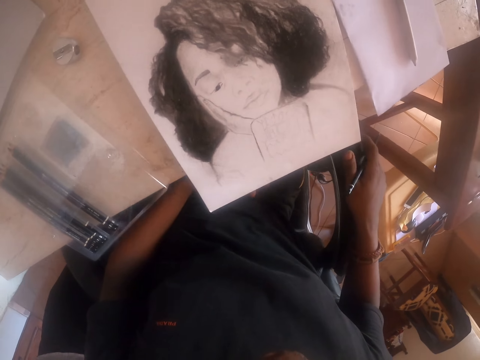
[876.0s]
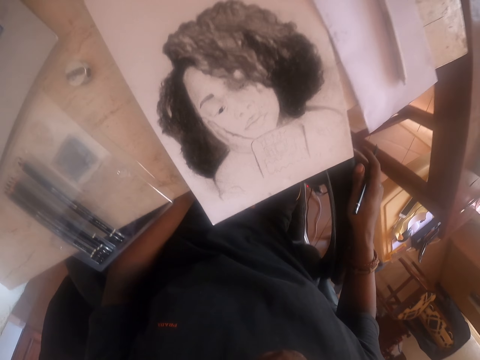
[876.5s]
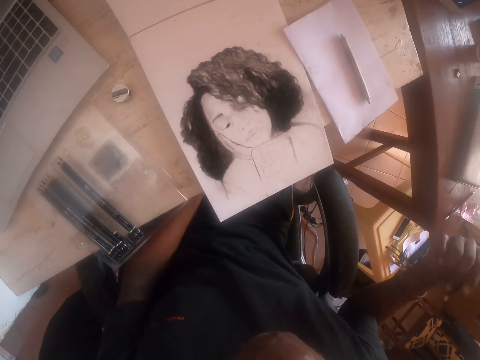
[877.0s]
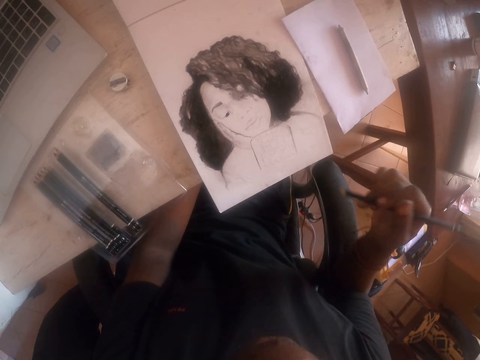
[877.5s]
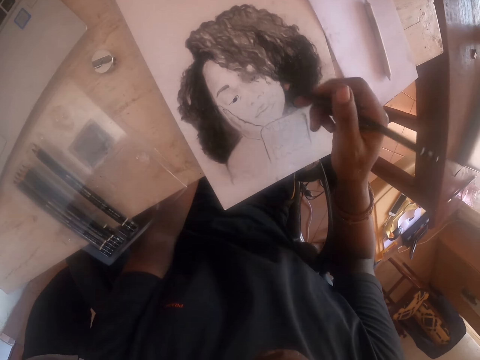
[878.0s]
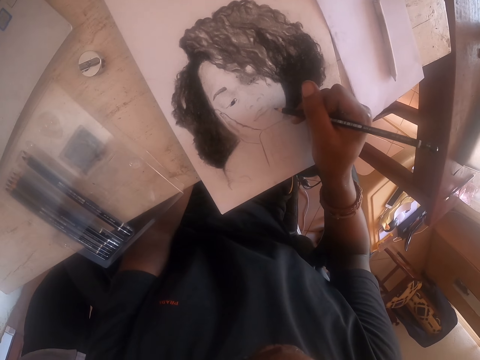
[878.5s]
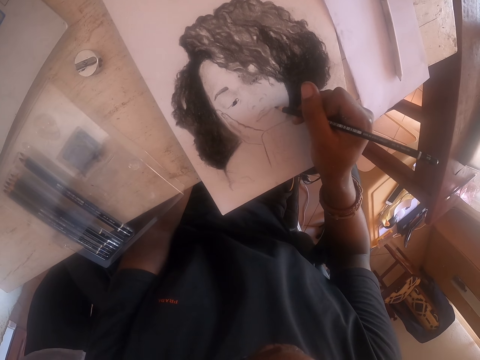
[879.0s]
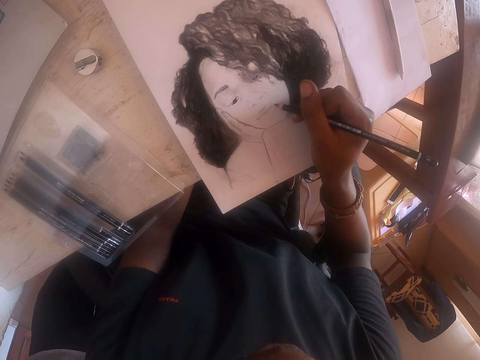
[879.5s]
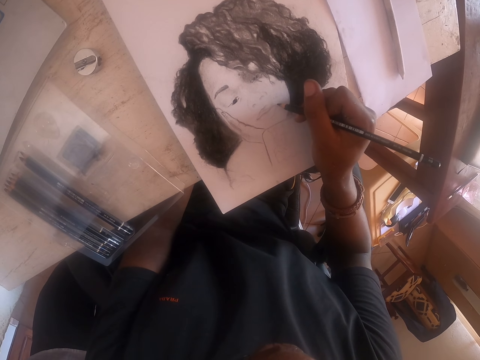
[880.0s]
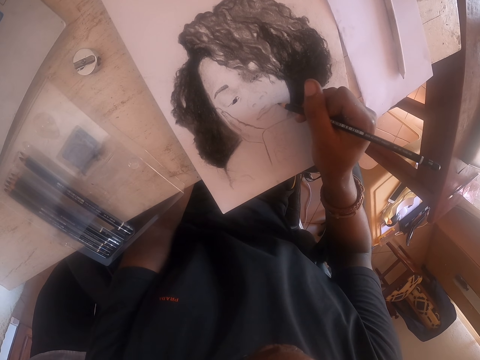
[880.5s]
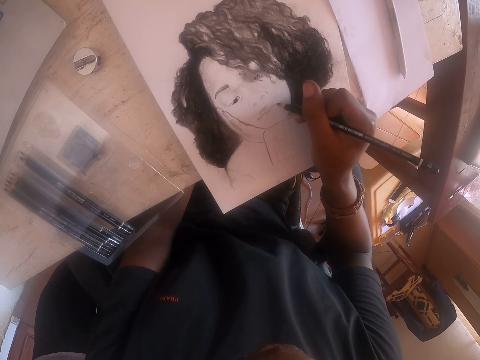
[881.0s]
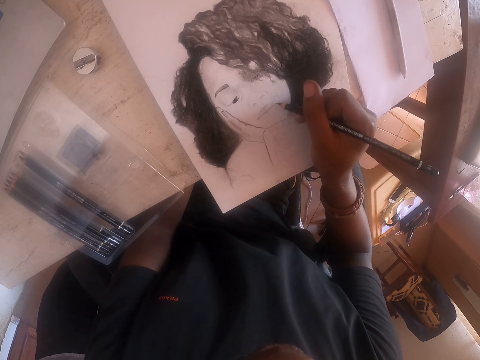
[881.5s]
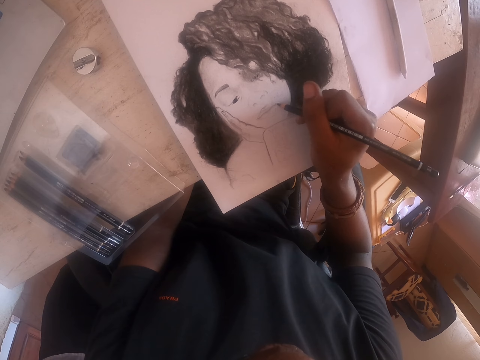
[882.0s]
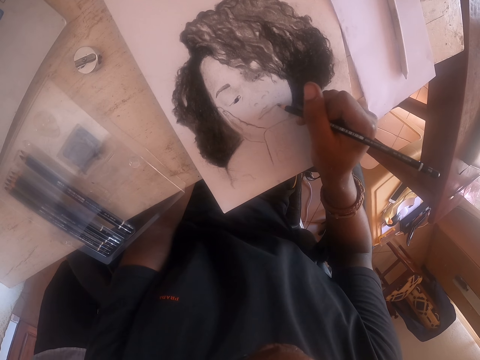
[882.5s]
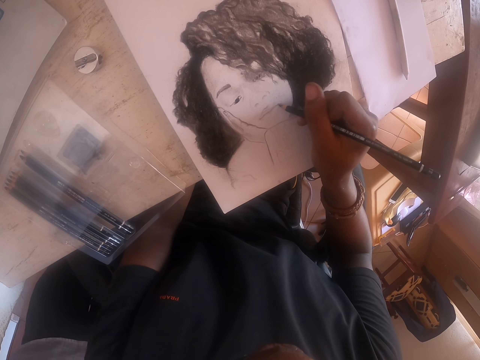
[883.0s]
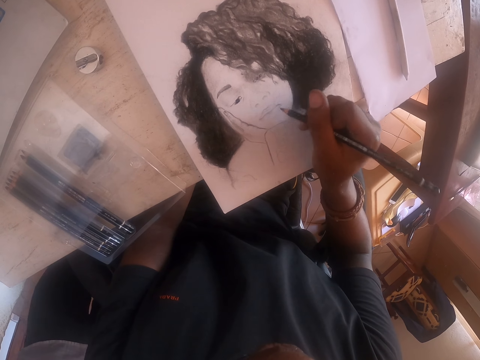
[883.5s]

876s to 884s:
The camera wearer puts the right hand on a chair and puts the left hand on the thighs. They shake a pencil. They draw on the paper with the pencil.

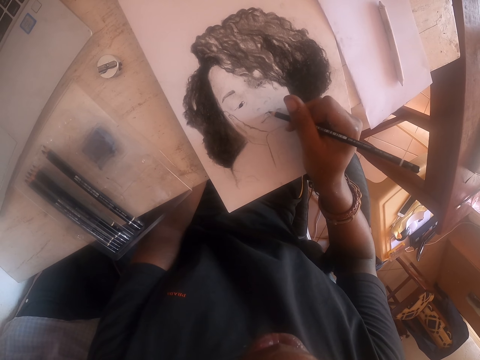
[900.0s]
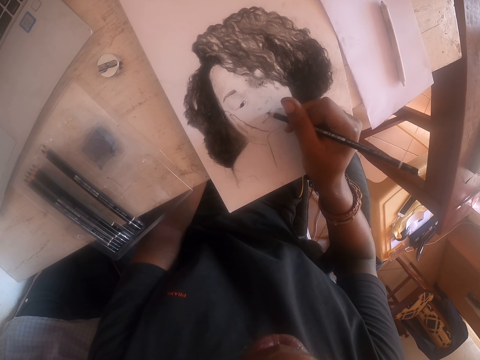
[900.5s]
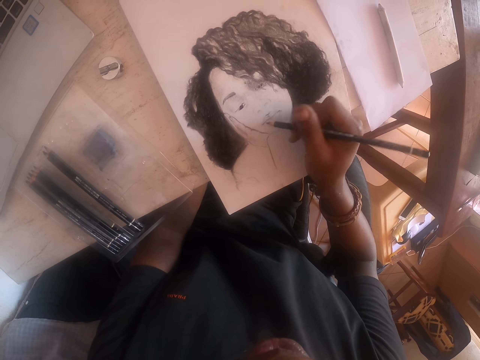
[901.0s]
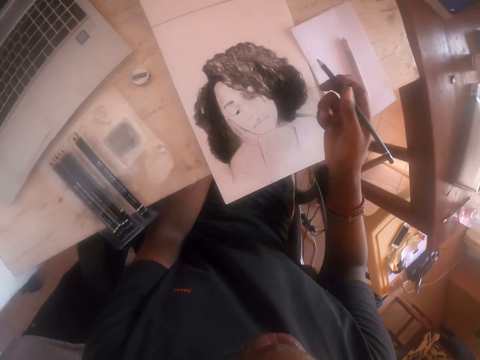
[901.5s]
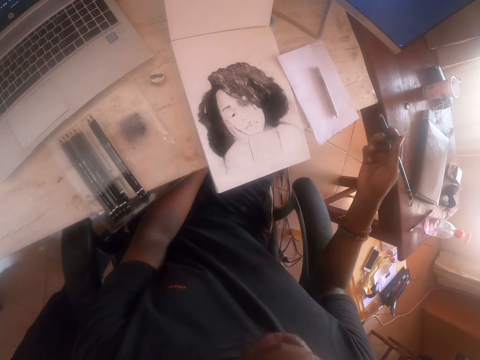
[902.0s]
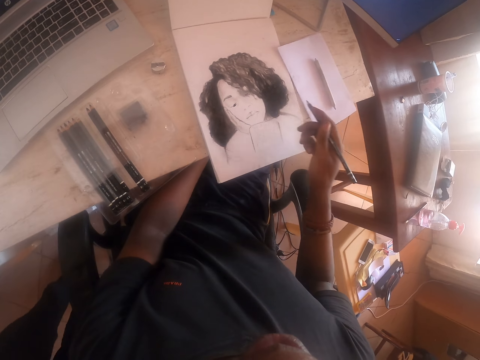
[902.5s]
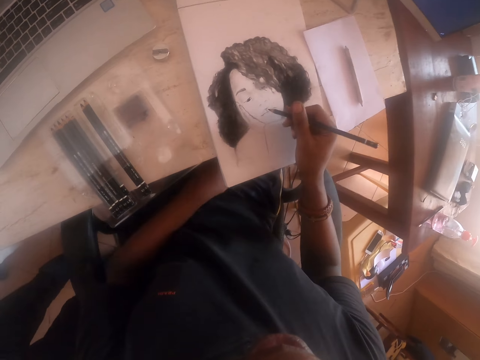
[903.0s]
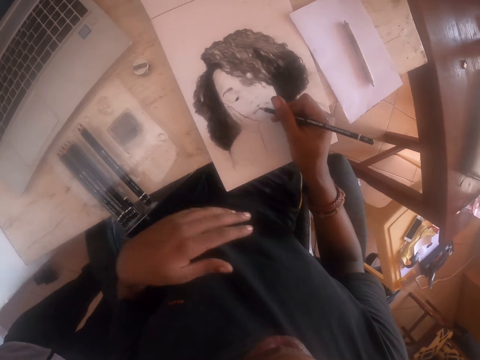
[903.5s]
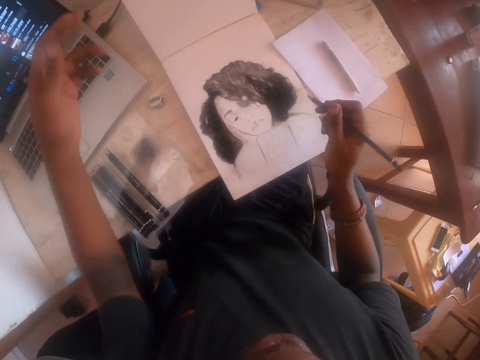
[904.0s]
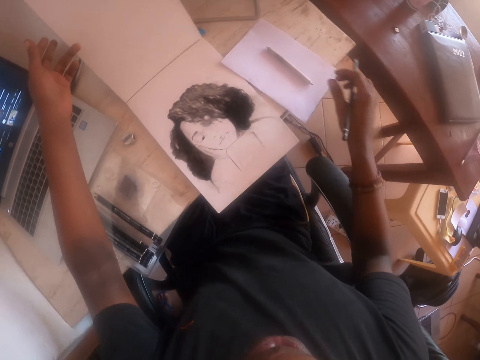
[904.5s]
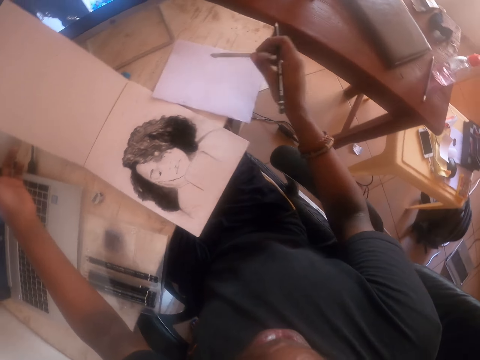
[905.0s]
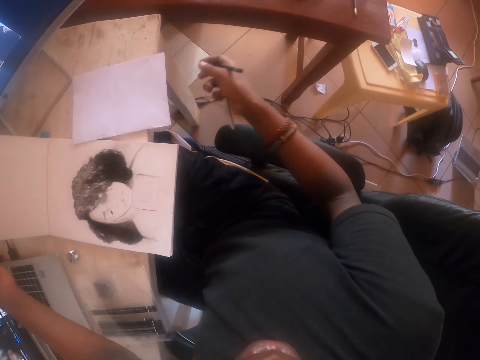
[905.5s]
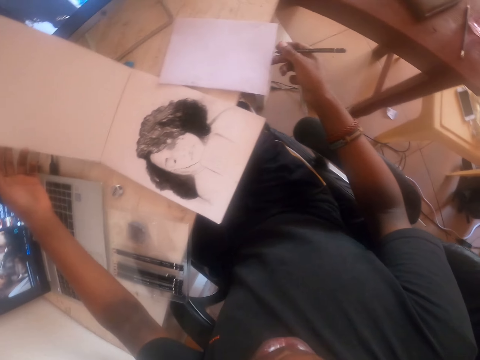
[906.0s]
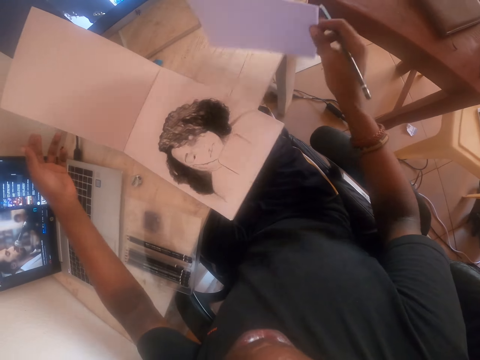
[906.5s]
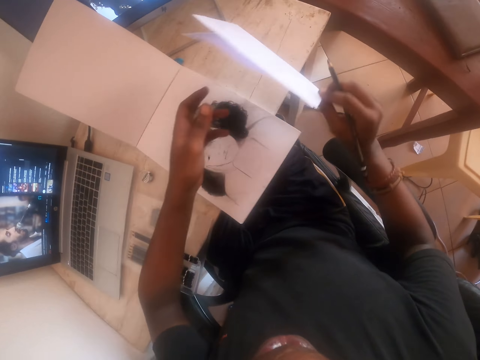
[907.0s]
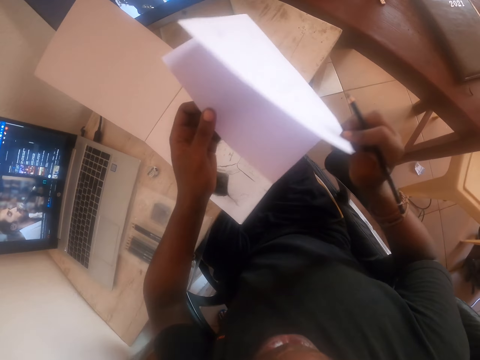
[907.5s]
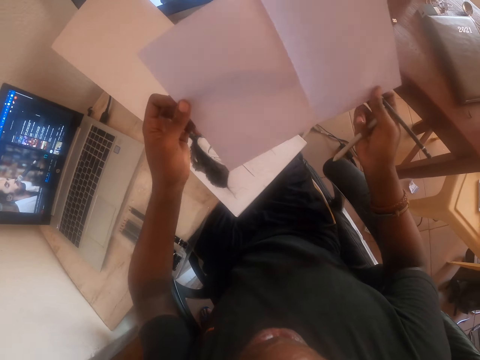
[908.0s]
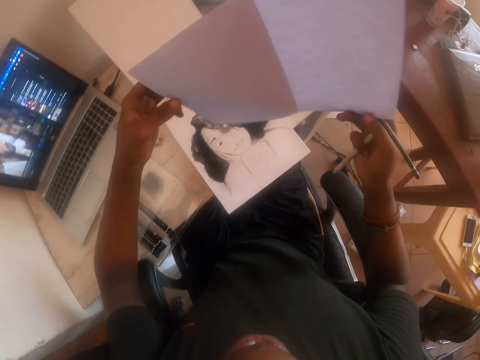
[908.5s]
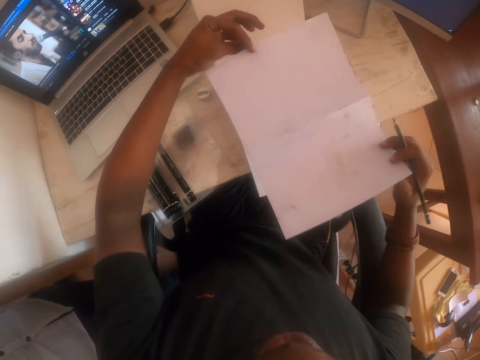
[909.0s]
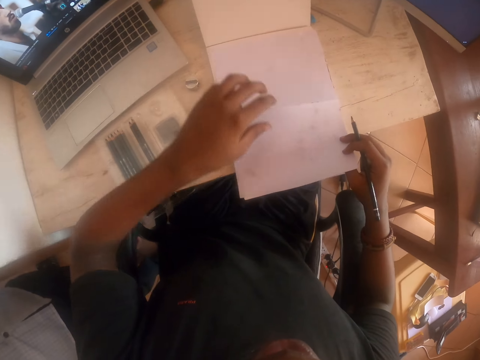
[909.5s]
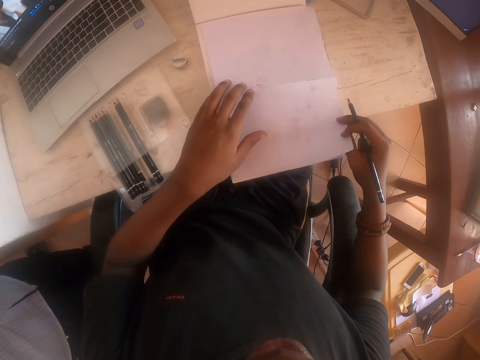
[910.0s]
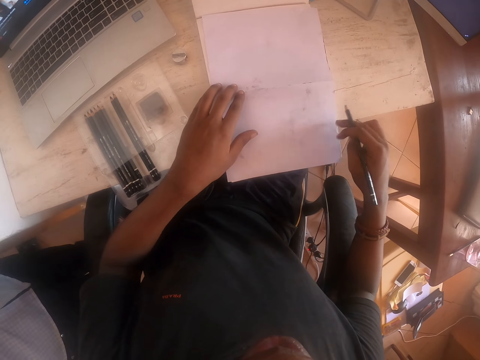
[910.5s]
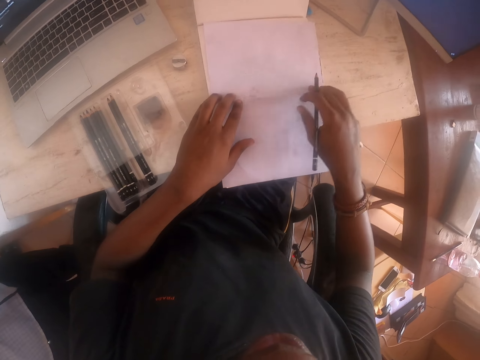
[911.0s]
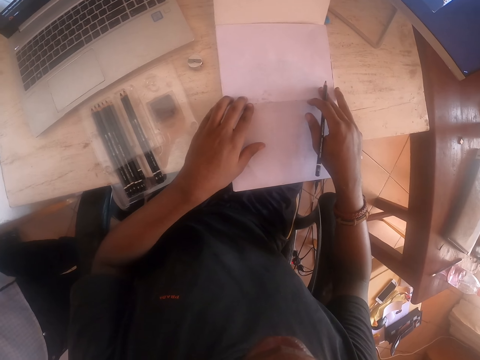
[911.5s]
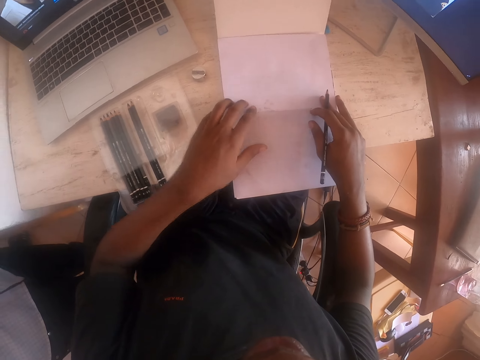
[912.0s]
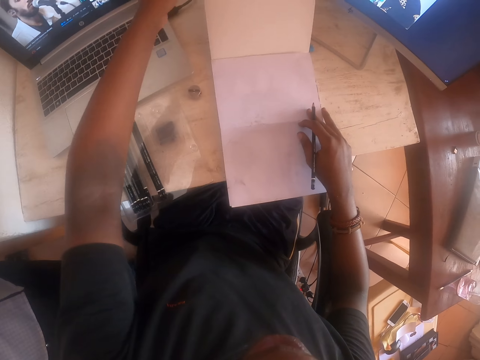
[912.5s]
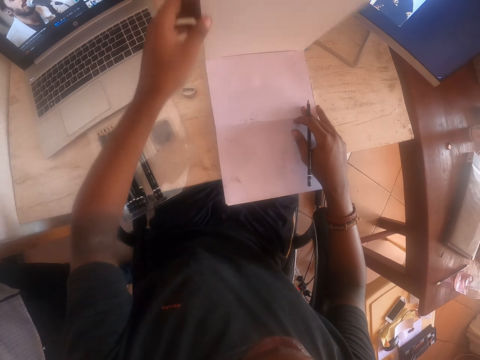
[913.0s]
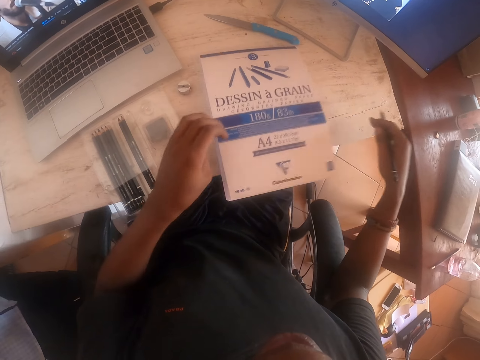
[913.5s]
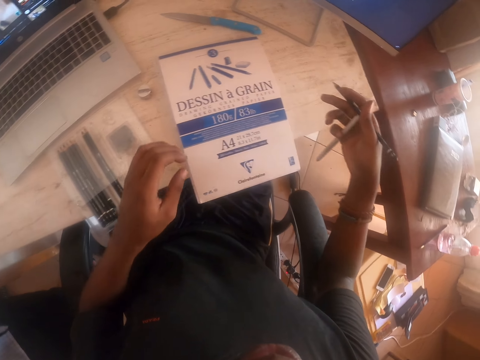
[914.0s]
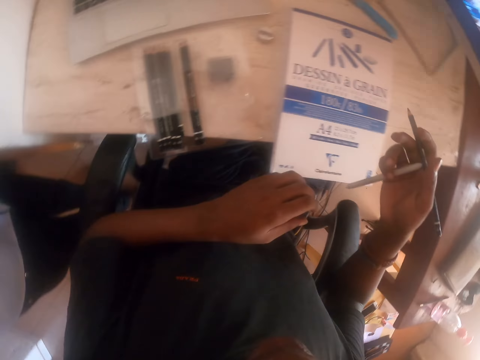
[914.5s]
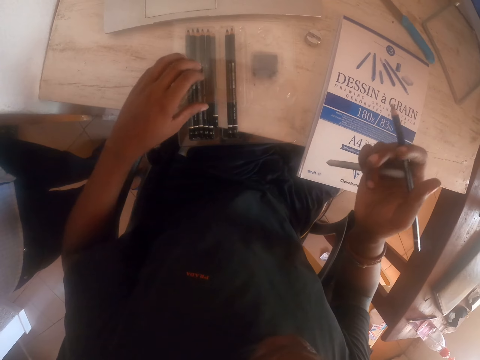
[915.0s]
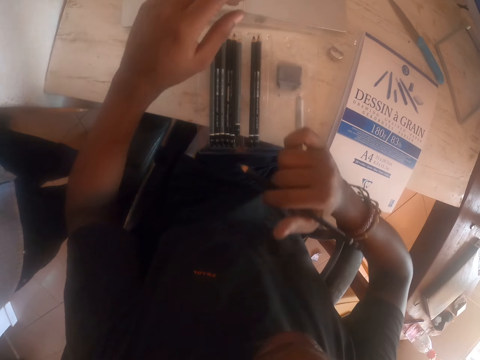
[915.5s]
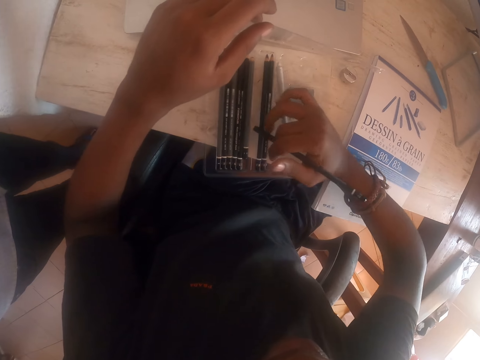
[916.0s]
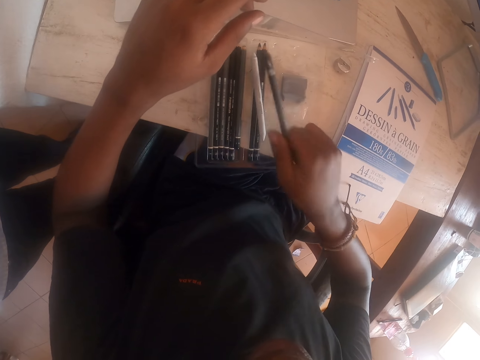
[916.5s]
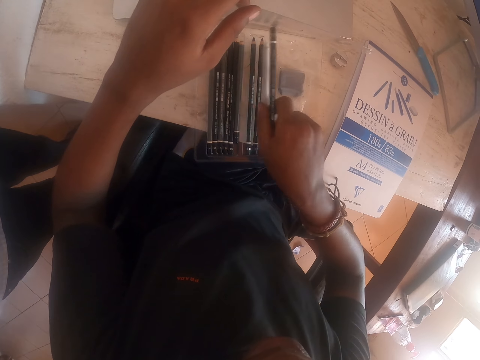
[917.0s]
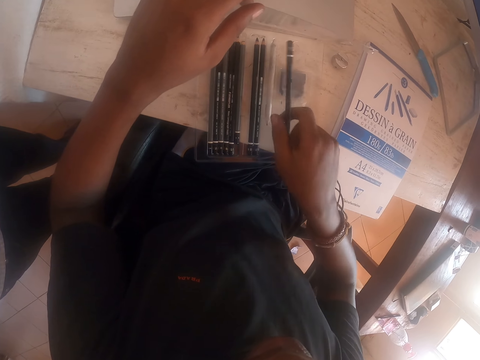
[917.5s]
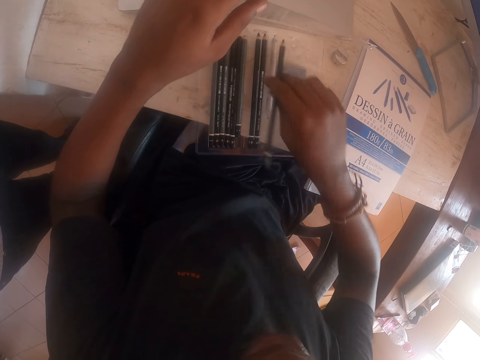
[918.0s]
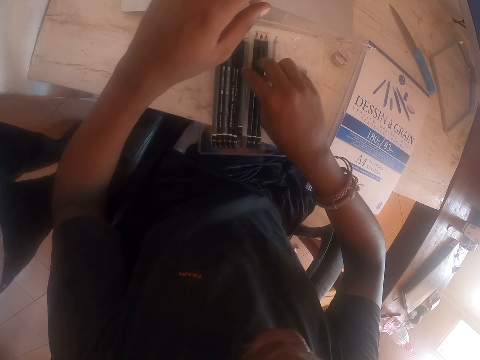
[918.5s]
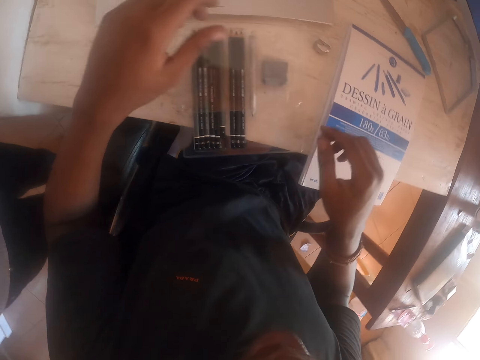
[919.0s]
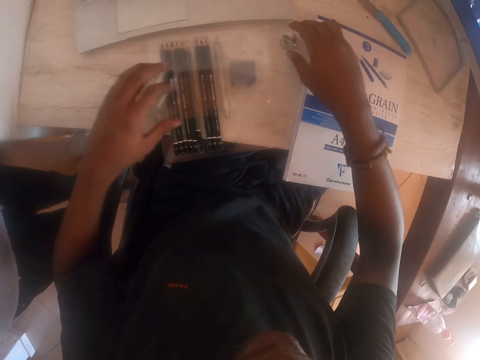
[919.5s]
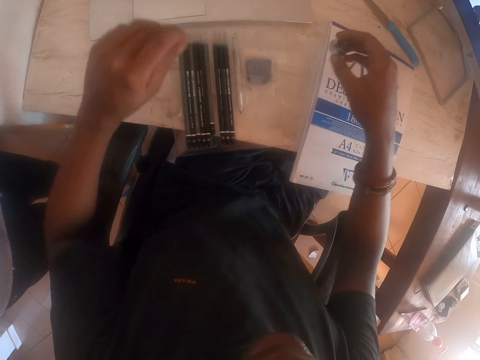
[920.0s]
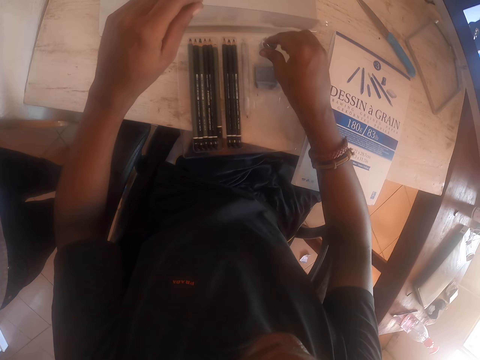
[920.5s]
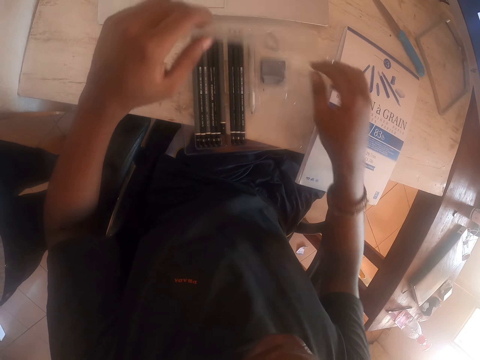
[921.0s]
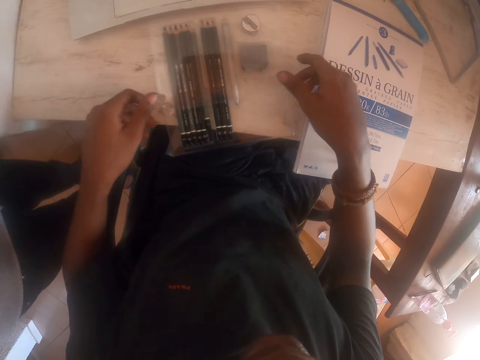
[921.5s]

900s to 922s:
The camera wearer removes the right hand from the drawing. They draw. They pick a pencil with the right hand. They put the left hand forward. They pick a paper on the table. They hit the paper on the table. They hold the paper with both hands. They open the paper with both hands. They turn the paper. They put the paper on a drawing book. They touch the paper with the left hand. They touch the paper with both hands. They close the drawing book. They turn the book page. They open a pencil case. They put pencils in the pencil case. They move the pencil. They put the pencil on the case. They remove the hand from the pencil case. They pick a sharpener on the table. They open the pencil case. They put the sharpener in the pencil case. They close the pencil case. They remove the hand from the pencil case.
